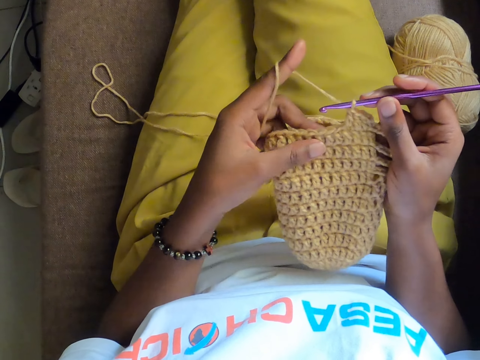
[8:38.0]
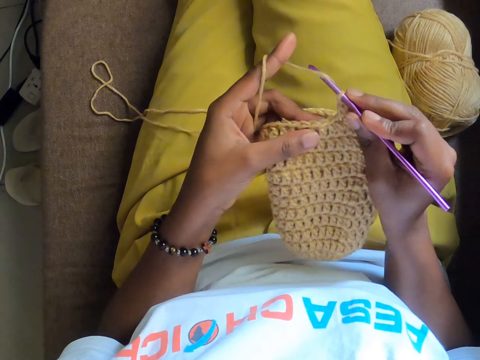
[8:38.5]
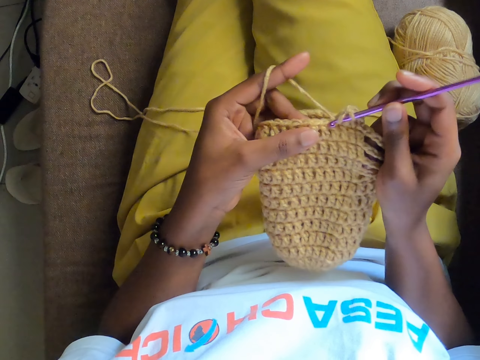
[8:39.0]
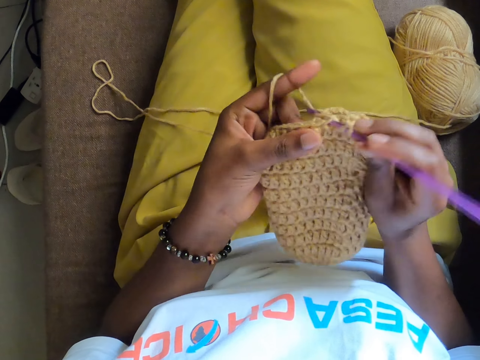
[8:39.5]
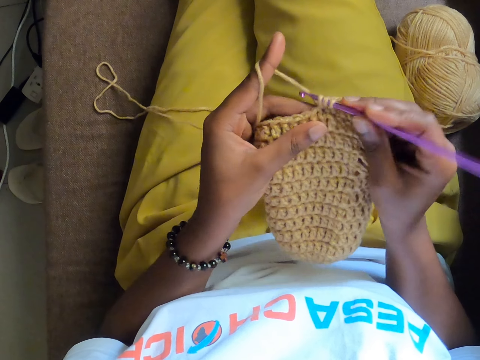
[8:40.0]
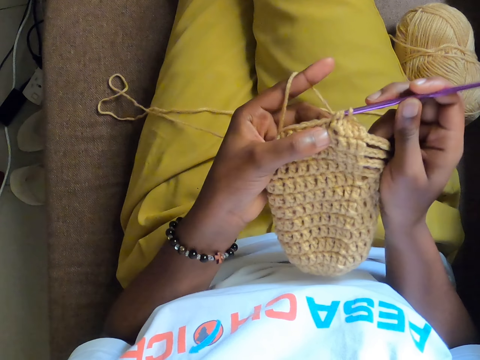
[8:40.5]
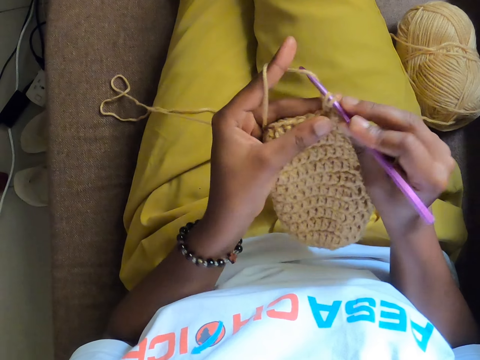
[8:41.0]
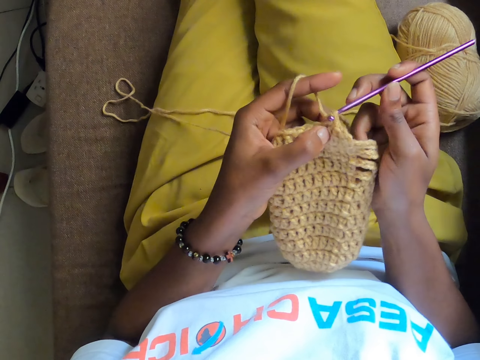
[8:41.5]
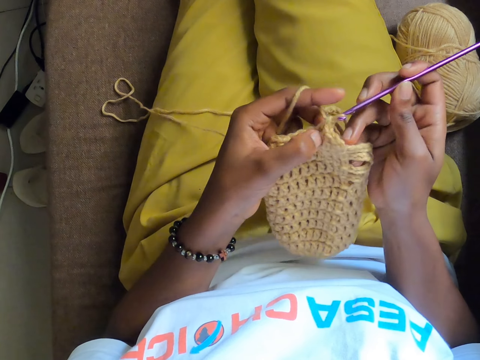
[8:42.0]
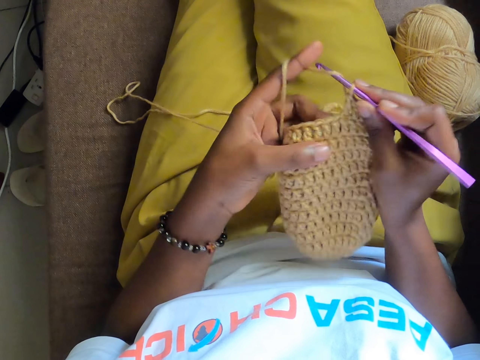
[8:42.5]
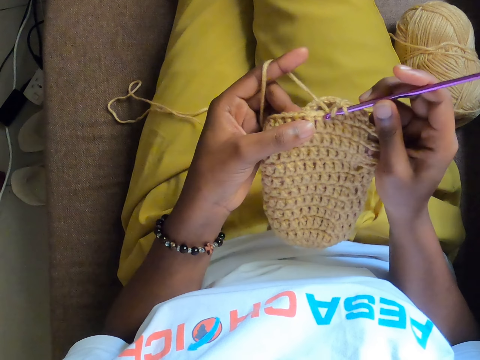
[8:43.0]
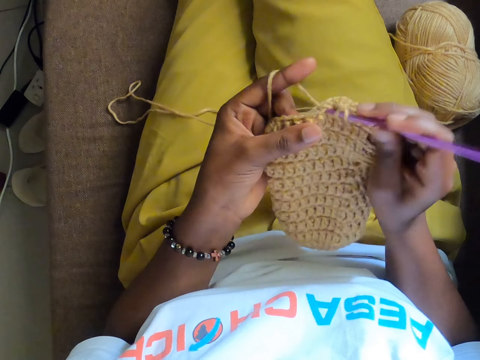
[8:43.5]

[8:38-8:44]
The camera wearer knits cloth.

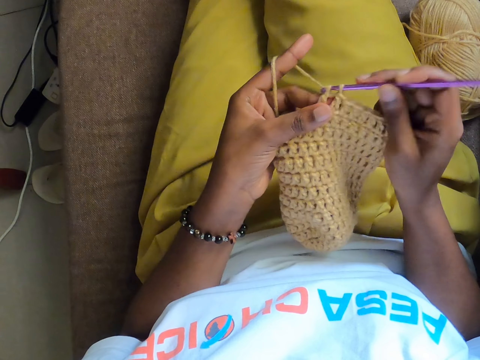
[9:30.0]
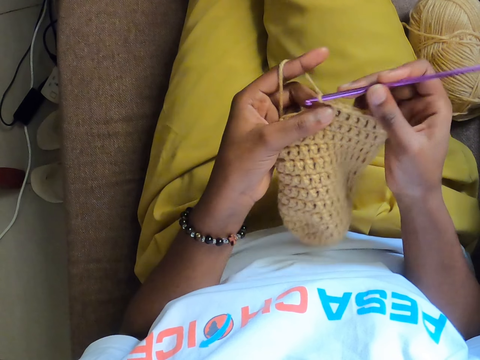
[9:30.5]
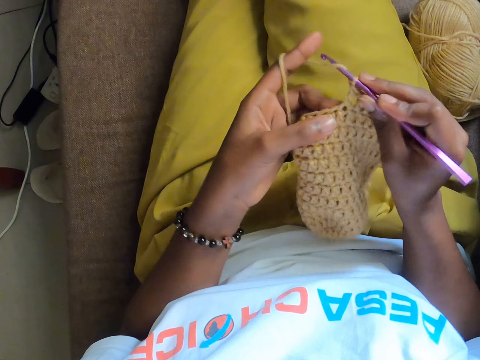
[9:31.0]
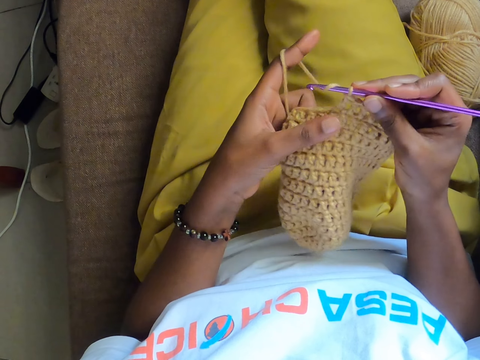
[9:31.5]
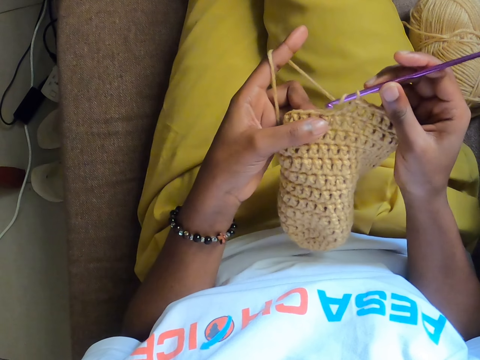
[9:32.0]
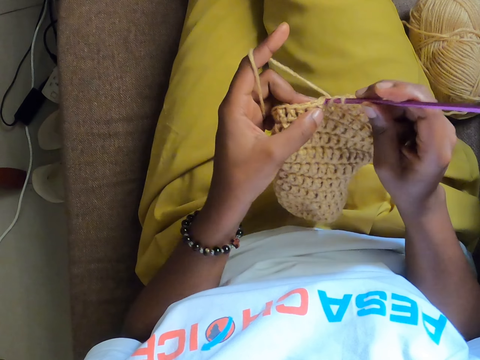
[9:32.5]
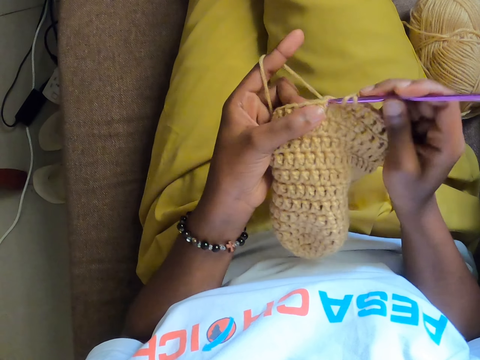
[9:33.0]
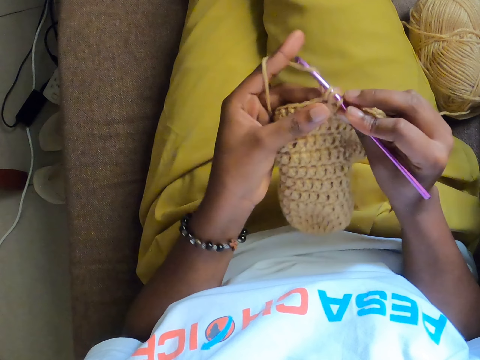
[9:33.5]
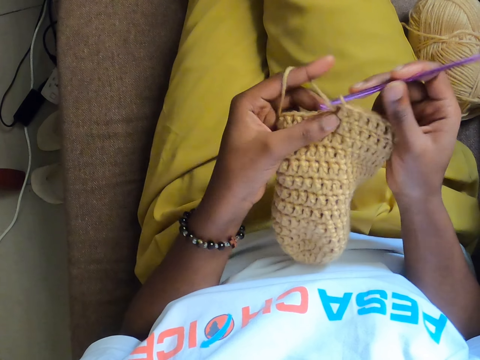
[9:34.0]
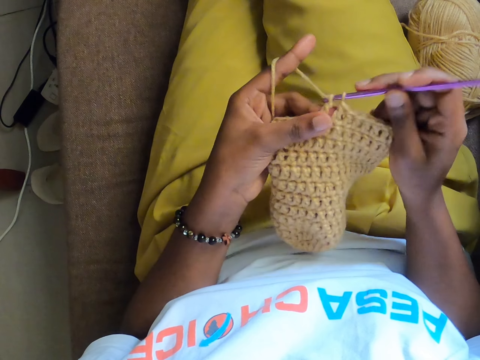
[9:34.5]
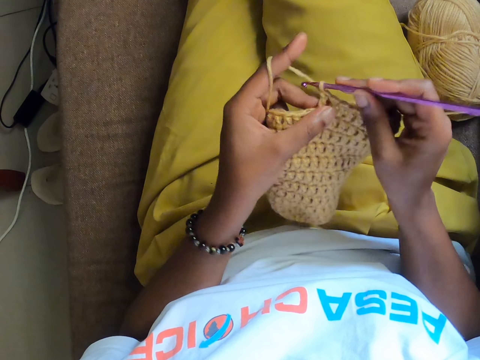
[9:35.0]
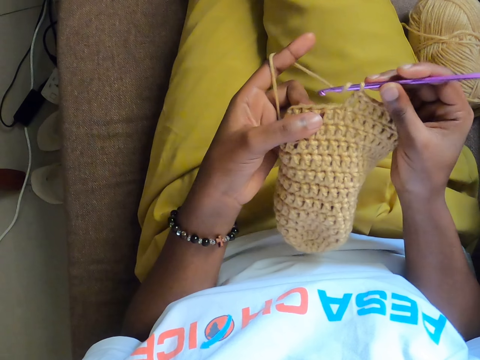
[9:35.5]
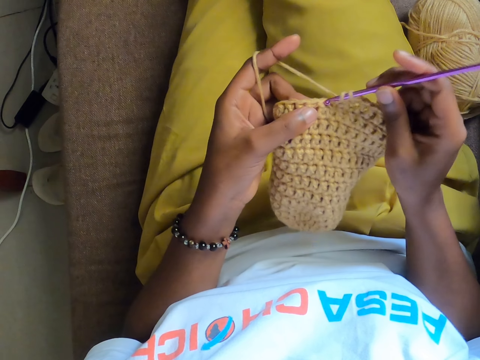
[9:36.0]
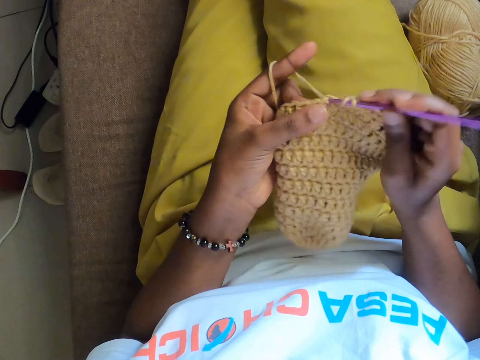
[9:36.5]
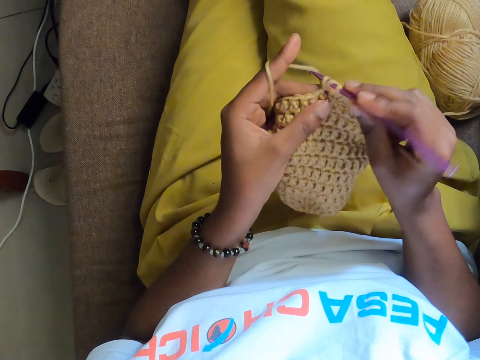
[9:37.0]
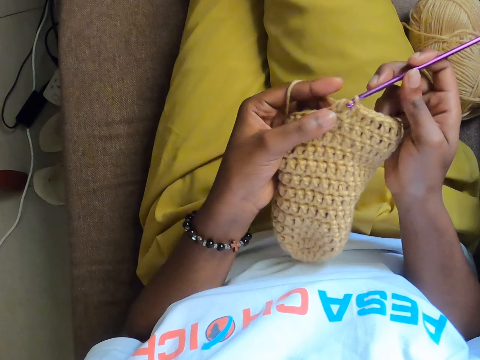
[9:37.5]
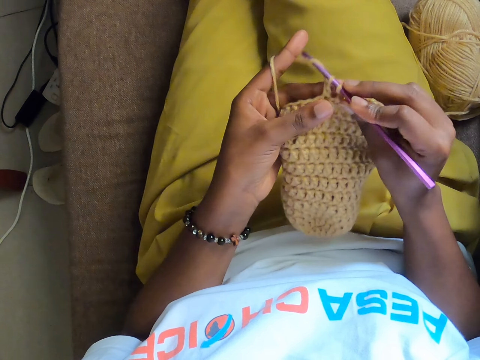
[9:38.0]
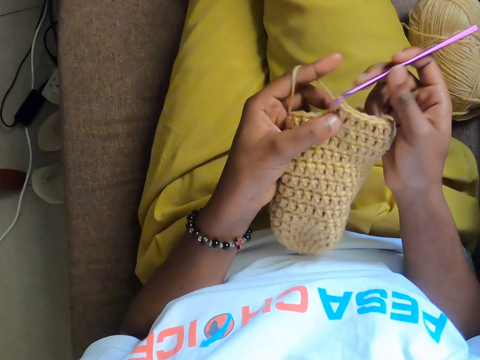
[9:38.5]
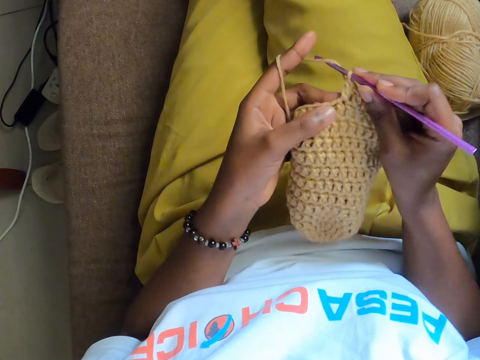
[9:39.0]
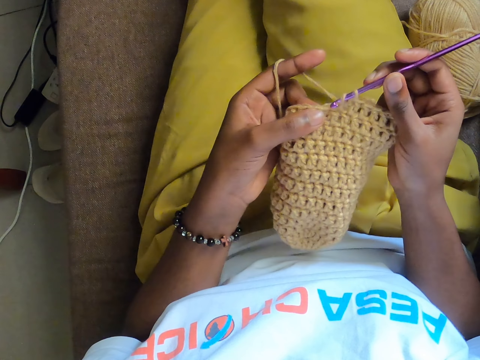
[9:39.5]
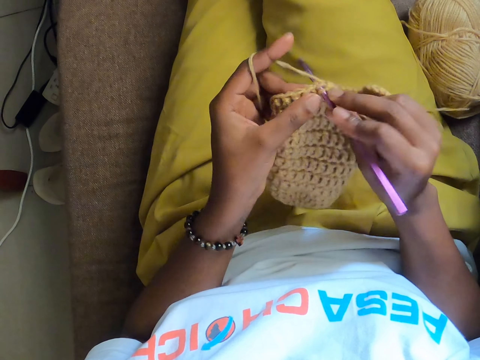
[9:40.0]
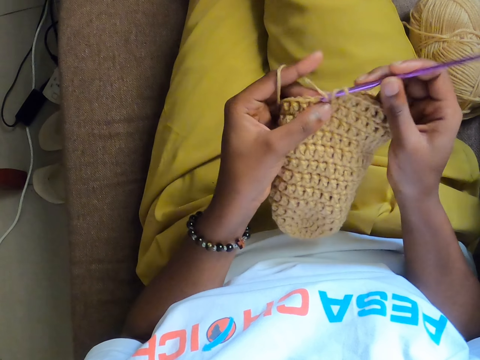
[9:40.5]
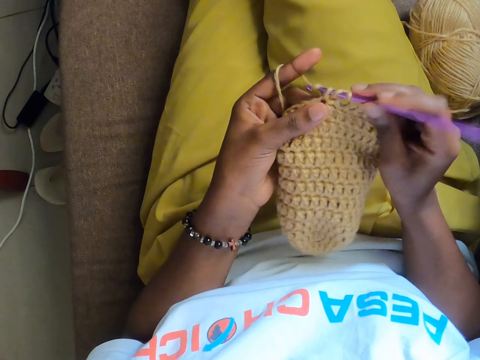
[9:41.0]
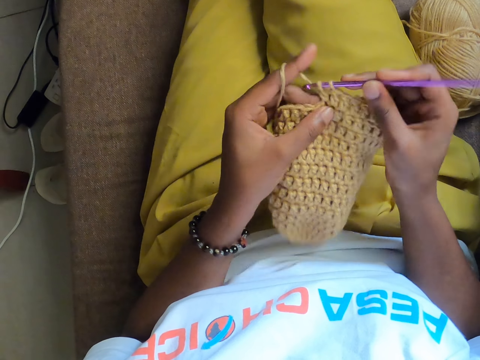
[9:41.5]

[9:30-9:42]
The camera wearer adjusts her left finger. She knits a yarn with a crochet hook.

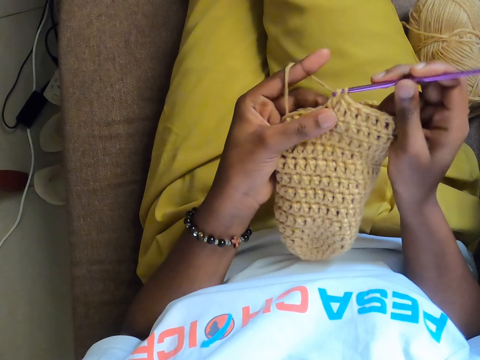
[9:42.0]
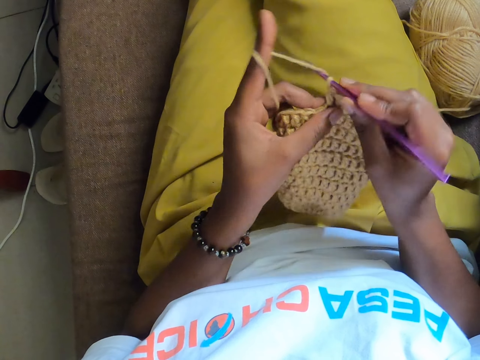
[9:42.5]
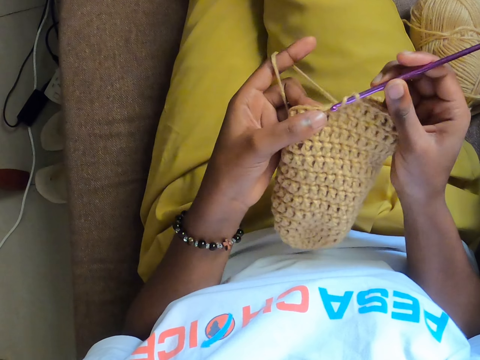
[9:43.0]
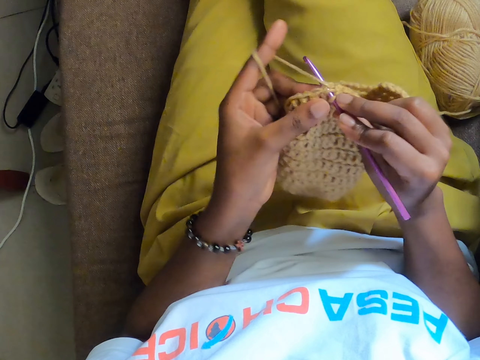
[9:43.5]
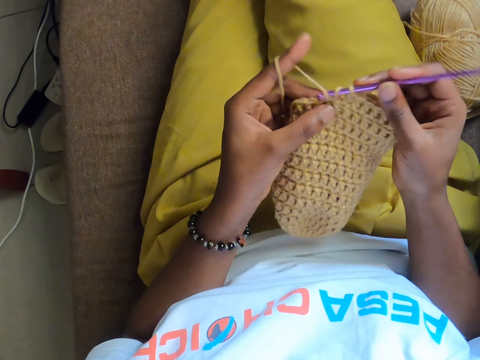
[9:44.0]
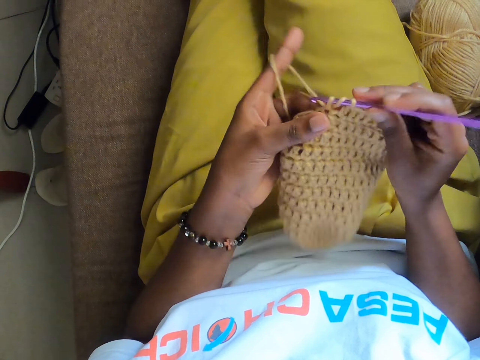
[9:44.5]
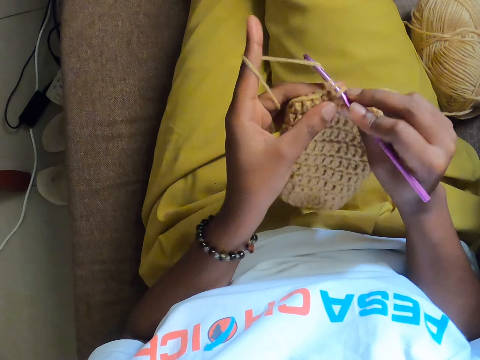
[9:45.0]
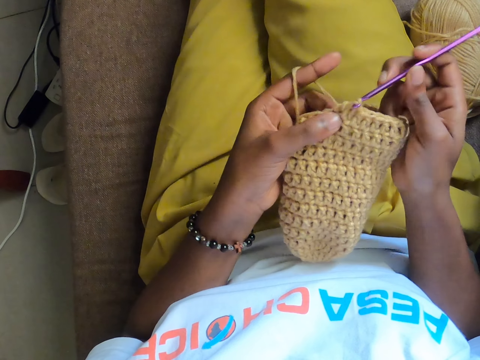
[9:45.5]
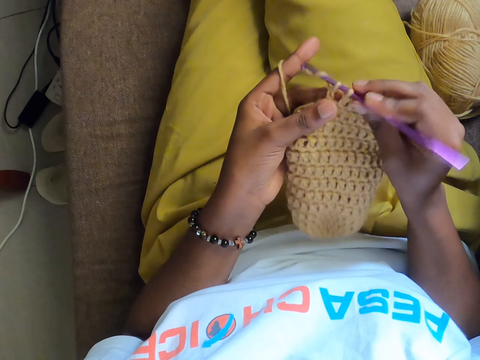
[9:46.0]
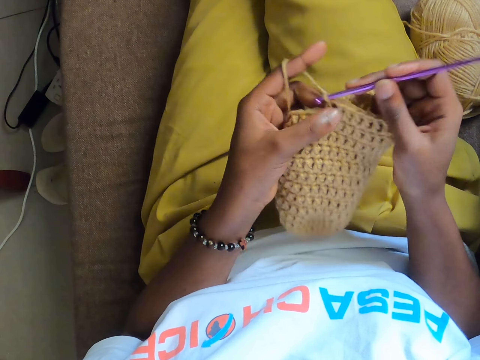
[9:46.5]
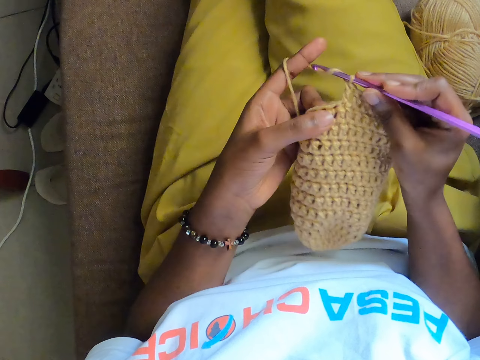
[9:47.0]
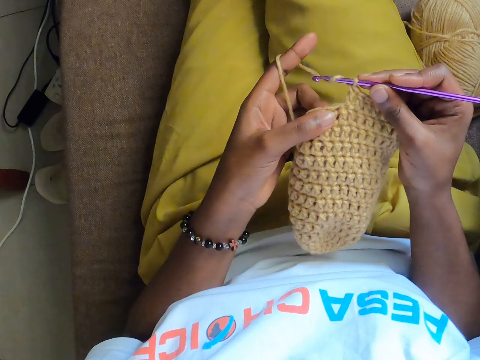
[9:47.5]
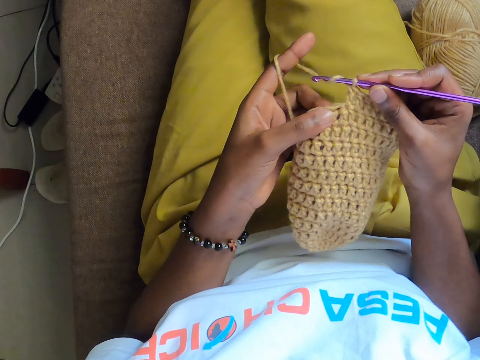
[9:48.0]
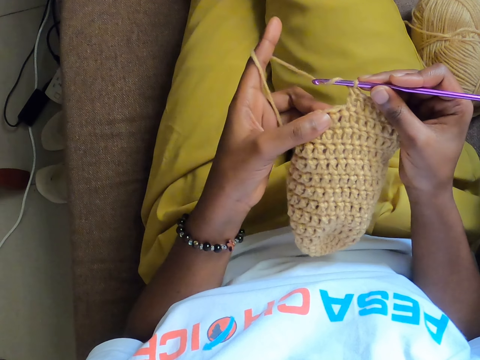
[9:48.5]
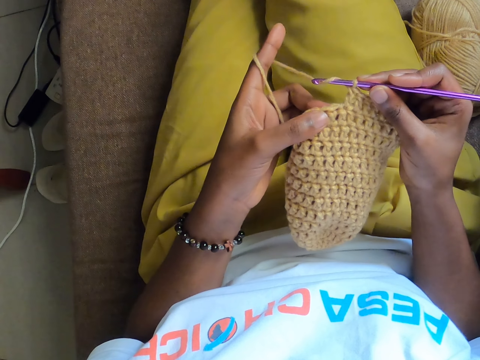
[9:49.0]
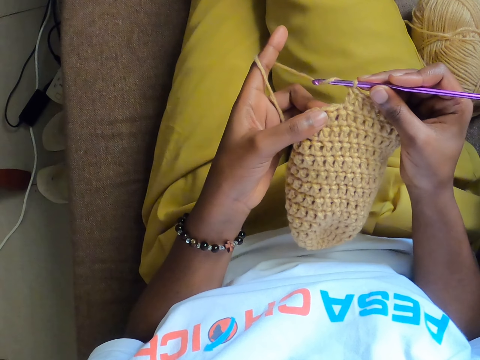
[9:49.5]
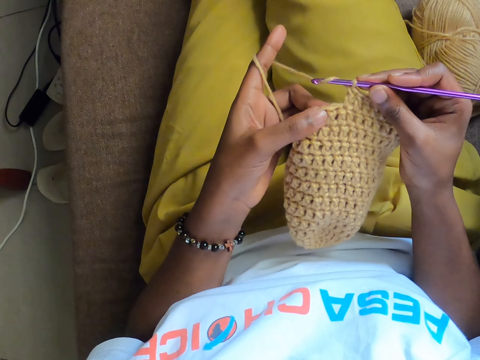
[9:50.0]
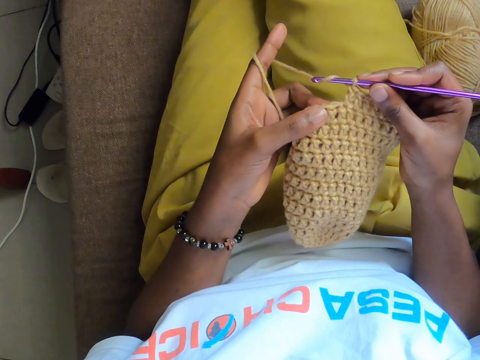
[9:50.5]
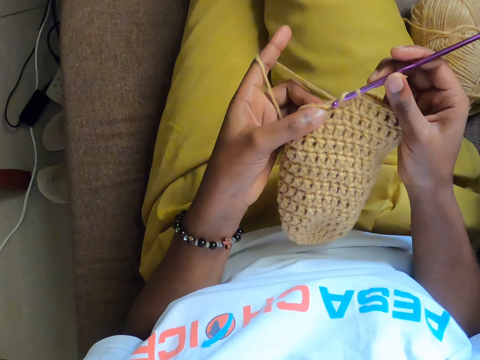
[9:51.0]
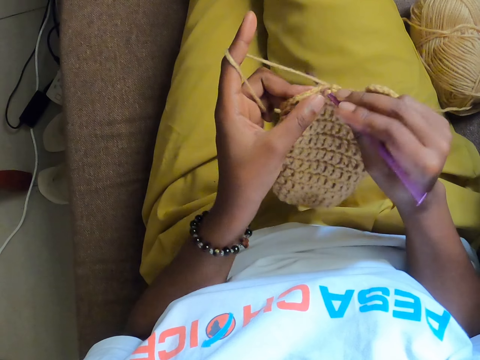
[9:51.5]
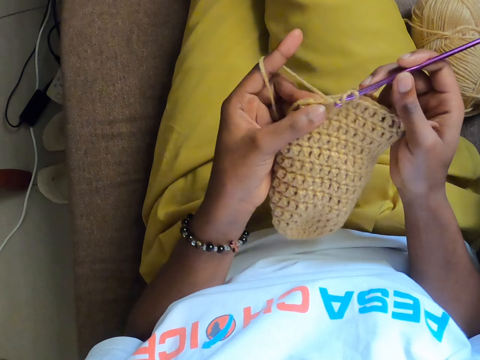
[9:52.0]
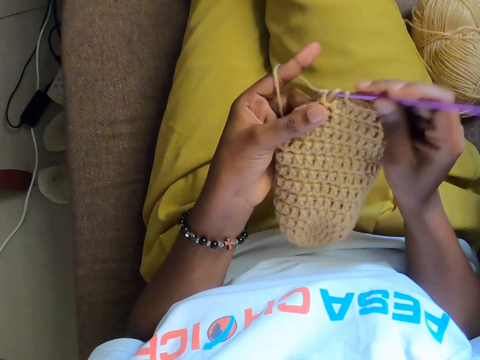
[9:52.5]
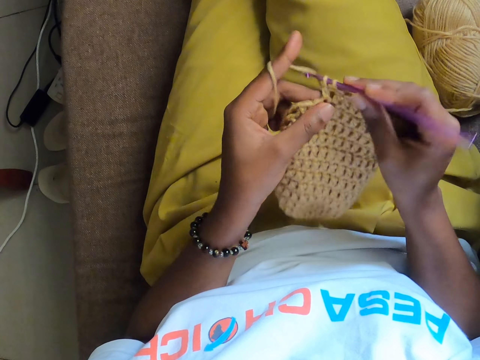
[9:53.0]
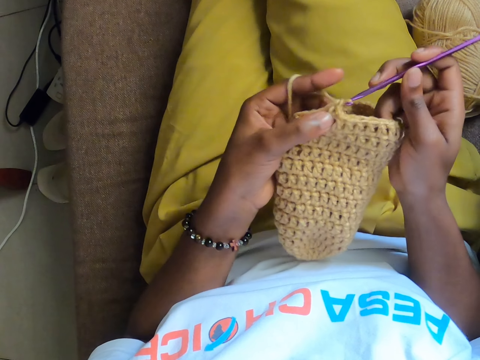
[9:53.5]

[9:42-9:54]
The camera wearer adjusts the yarn with her left finger. She knits the yarn with a crochet hook.
